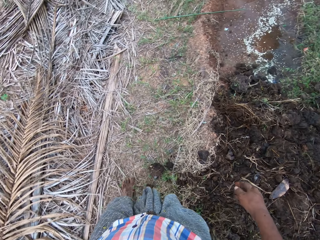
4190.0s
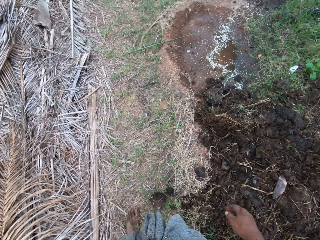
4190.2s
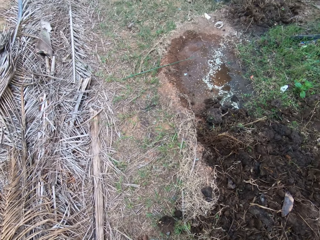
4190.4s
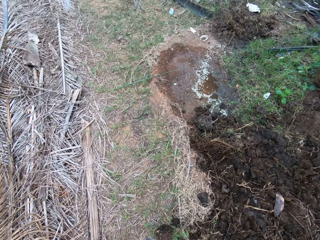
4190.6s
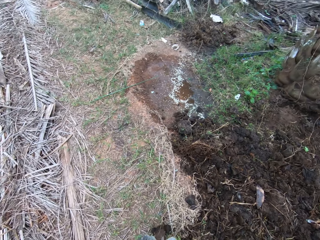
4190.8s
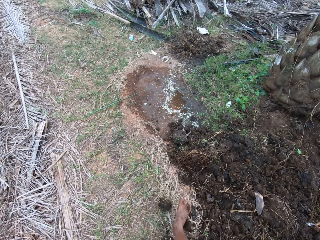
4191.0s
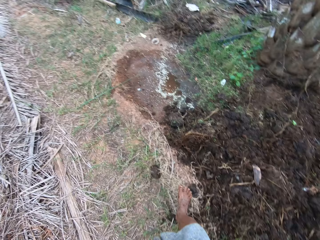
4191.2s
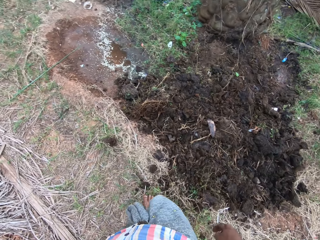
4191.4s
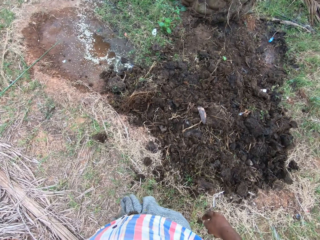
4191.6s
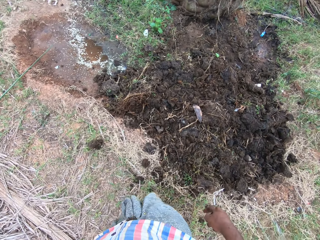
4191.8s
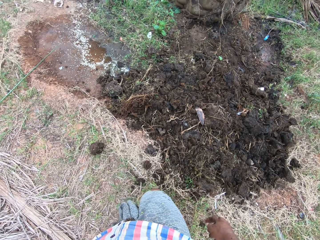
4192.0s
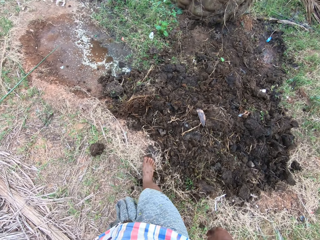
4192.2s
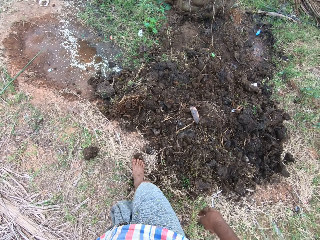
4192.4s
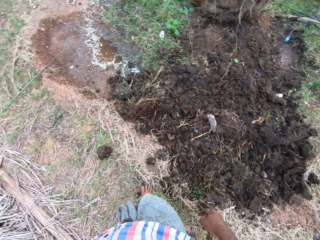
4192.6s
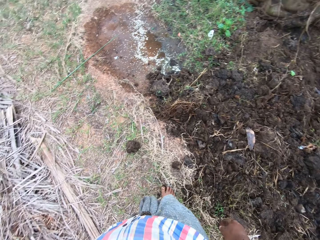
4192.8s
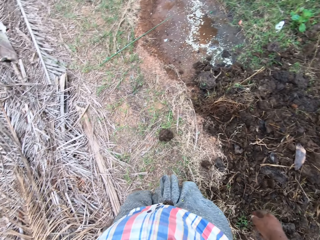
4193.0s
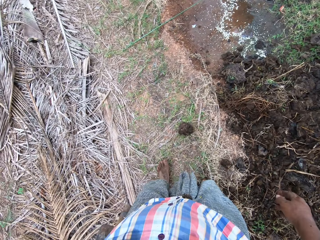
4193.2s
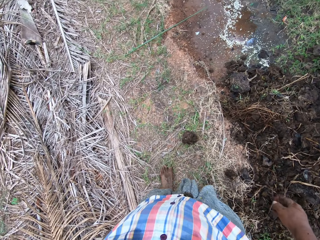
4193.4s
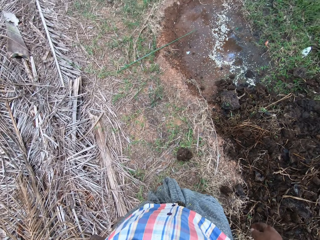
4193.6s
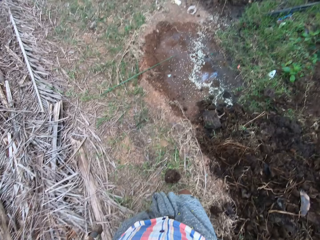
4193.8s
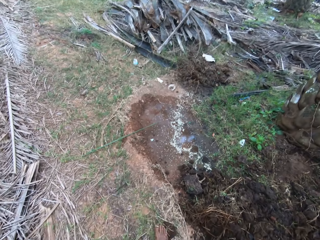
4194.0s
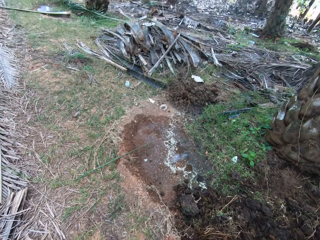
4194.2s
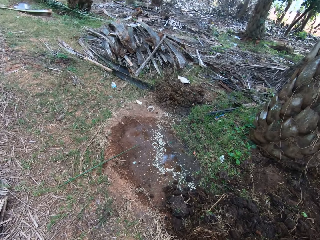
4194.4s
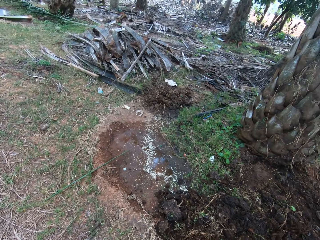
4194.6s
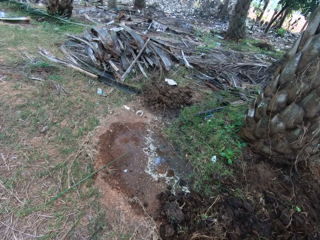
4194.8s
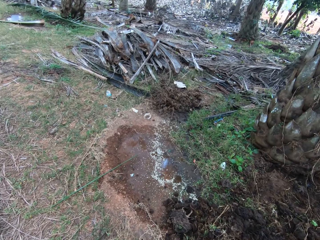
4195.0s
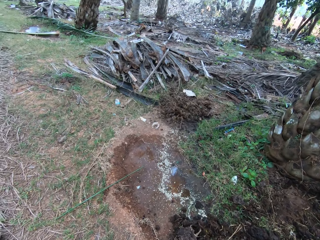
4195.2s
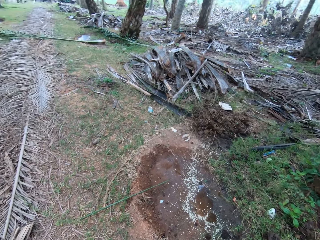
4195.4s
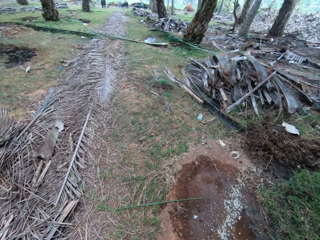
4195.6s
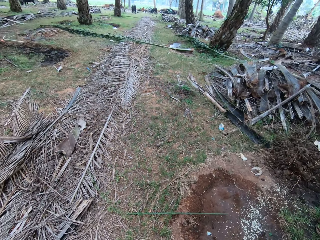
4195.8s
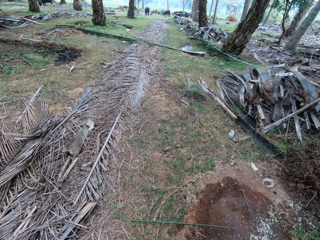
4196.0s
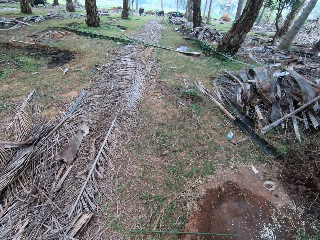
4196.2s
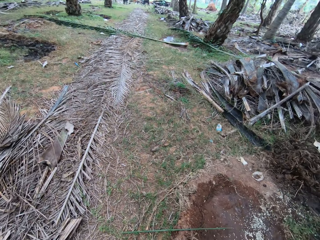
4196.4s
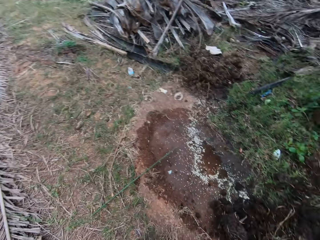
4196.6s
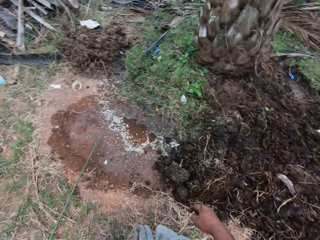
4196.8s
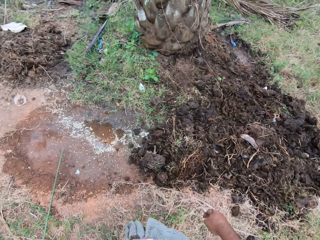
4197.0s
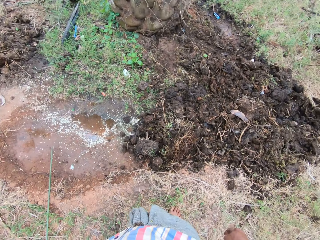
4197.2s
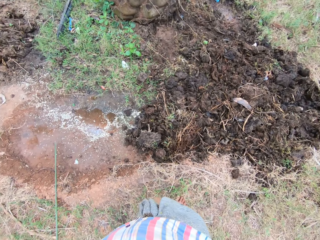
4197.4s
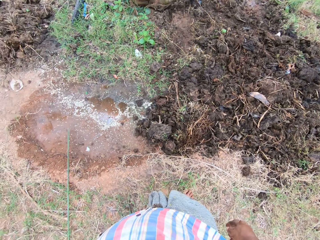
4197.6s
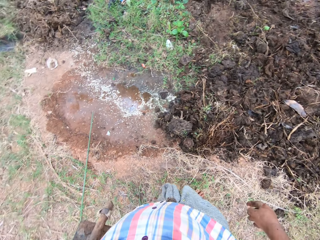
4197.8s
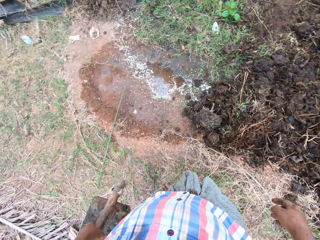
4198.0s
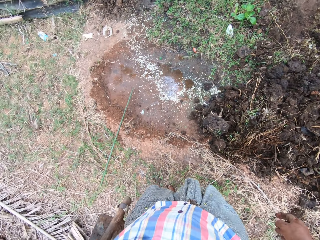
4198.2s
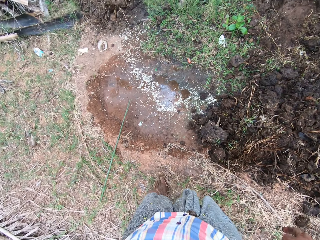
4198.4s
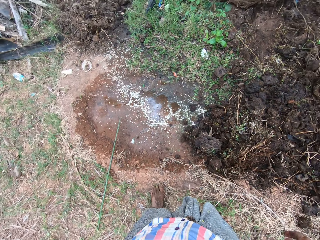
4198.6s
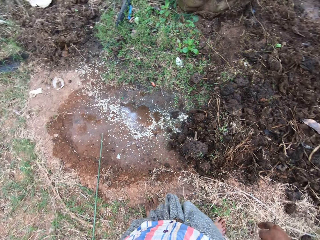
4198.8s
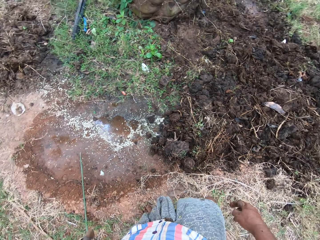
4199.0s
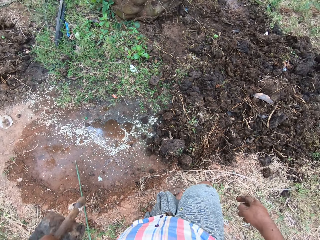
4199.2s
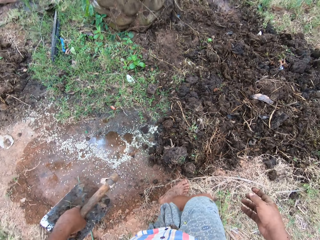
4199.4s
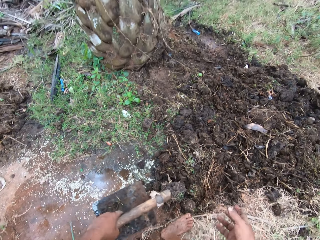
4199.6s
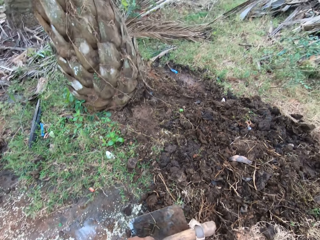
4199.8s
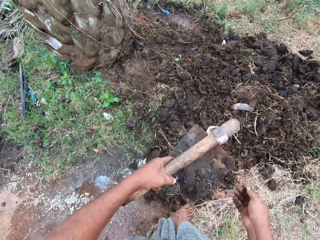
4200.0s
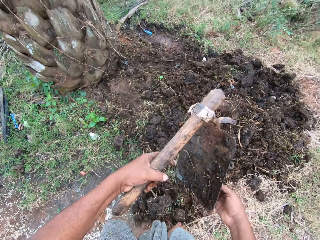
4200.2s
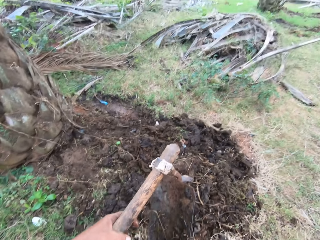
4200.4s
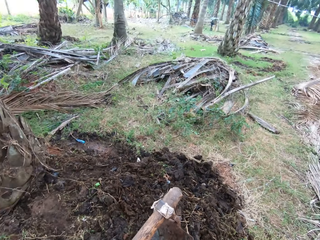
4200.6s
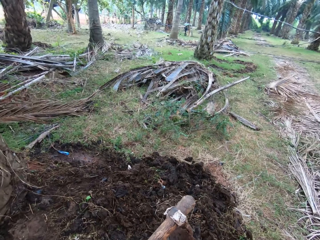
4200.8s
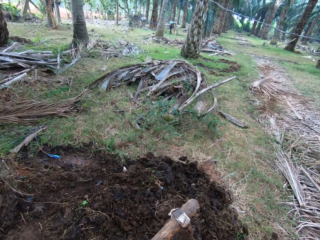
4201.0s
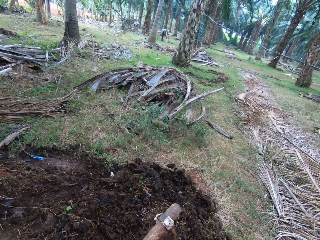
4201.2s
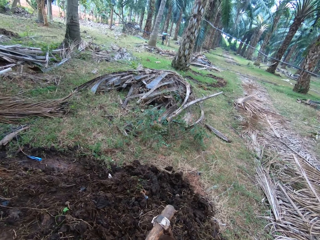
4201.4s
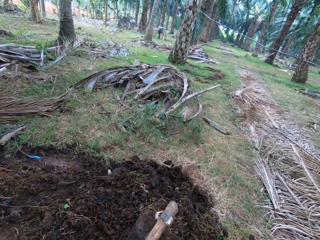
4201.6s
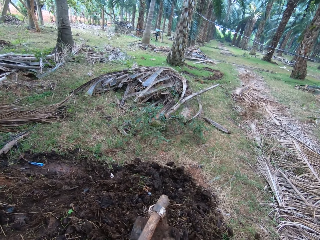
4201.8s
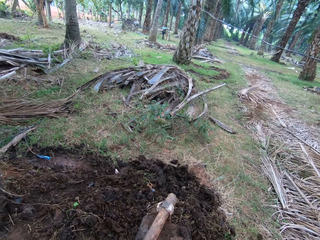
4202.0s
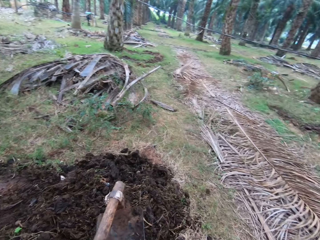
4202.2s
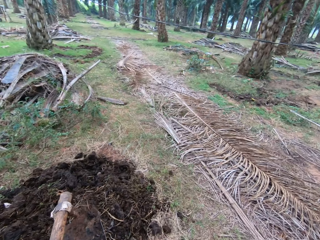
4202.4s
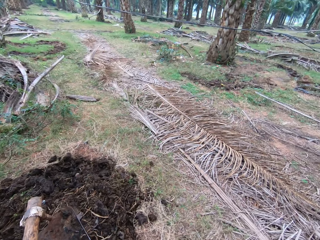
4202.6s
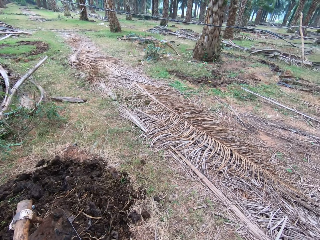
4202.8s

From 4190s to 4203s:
The camera wearer kicks the soil on the ground. They kick the soil on the ground again. They look around the farm.

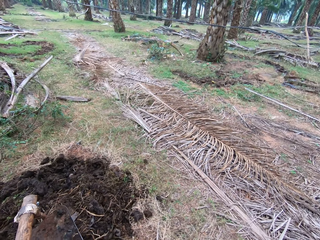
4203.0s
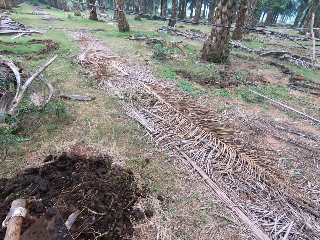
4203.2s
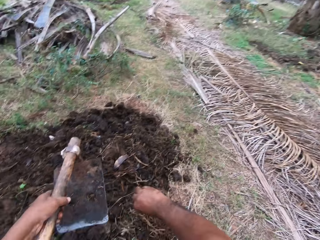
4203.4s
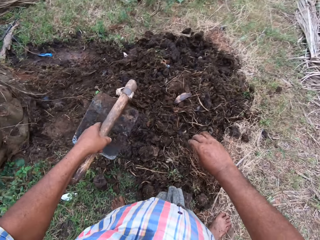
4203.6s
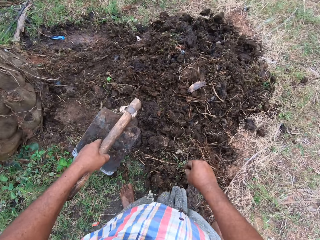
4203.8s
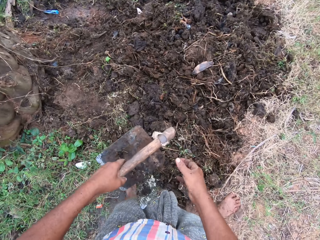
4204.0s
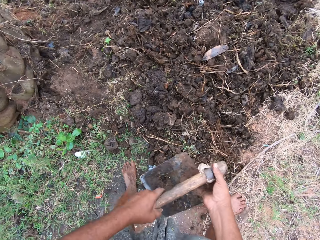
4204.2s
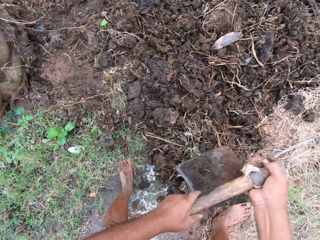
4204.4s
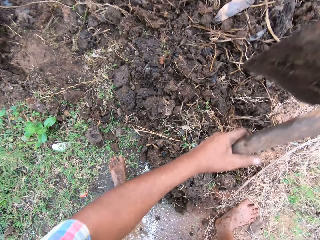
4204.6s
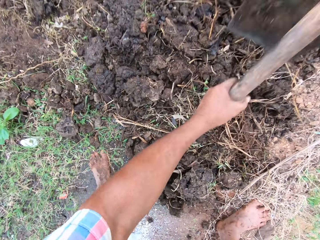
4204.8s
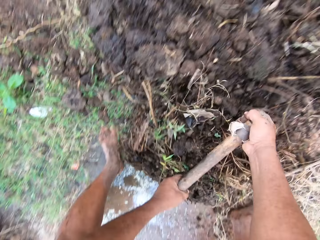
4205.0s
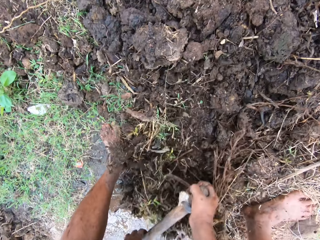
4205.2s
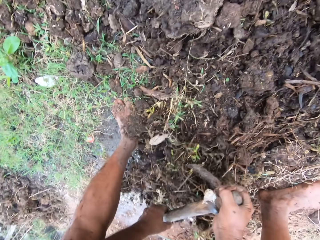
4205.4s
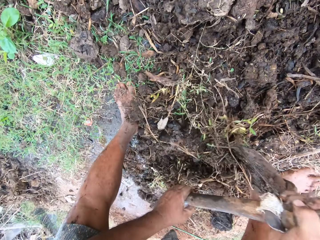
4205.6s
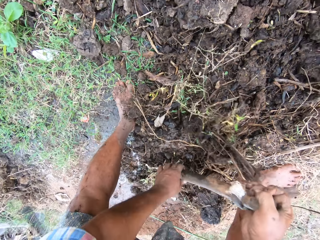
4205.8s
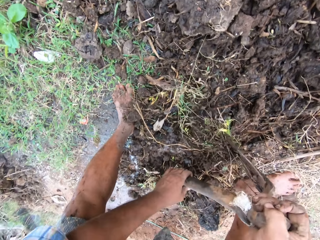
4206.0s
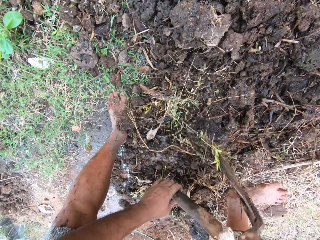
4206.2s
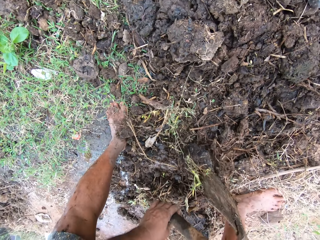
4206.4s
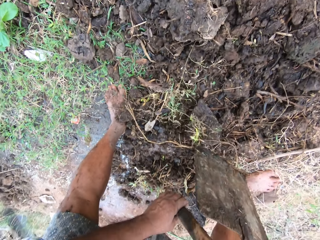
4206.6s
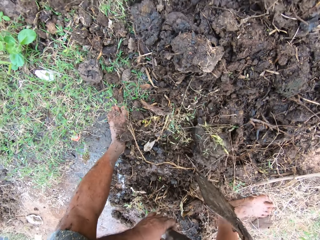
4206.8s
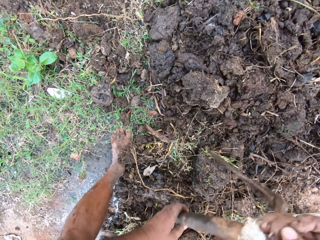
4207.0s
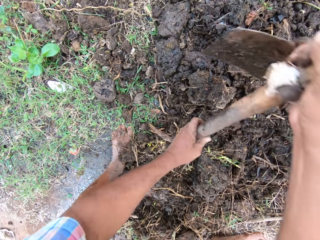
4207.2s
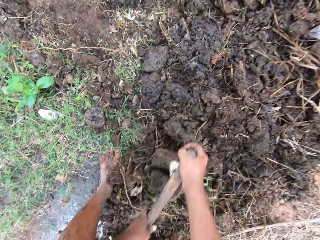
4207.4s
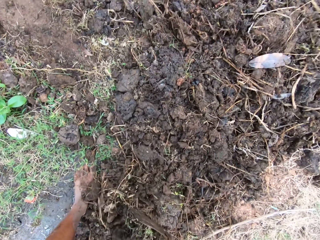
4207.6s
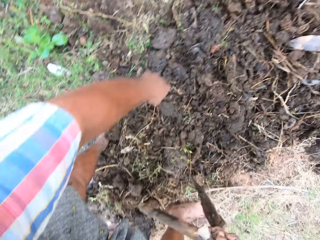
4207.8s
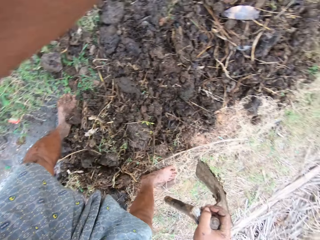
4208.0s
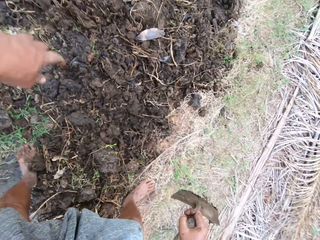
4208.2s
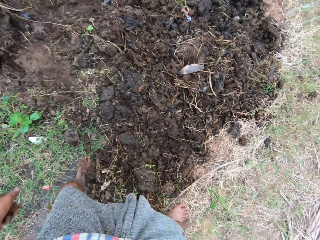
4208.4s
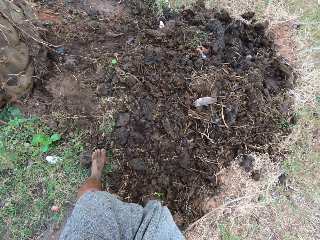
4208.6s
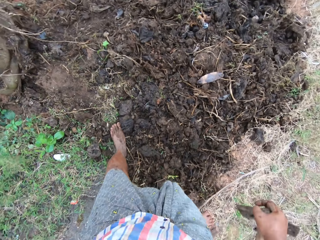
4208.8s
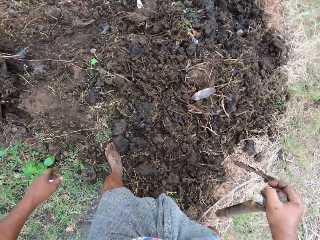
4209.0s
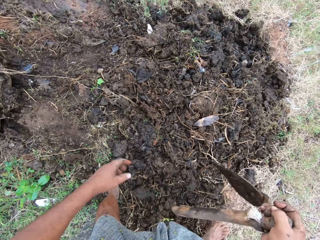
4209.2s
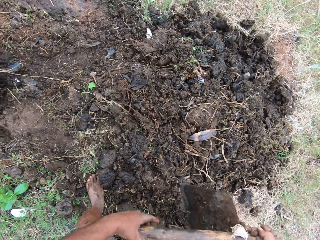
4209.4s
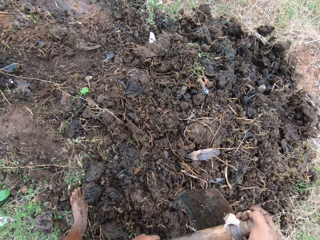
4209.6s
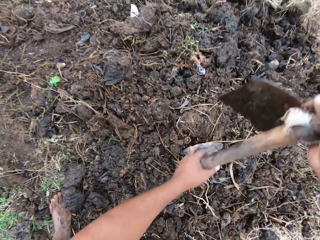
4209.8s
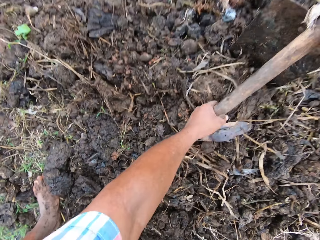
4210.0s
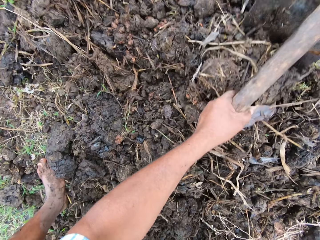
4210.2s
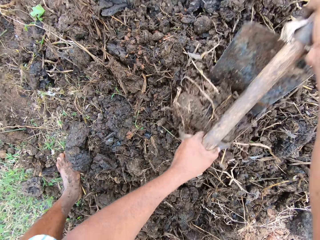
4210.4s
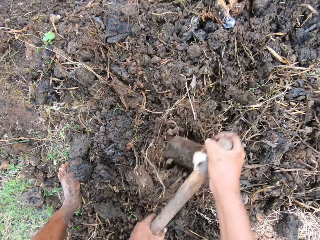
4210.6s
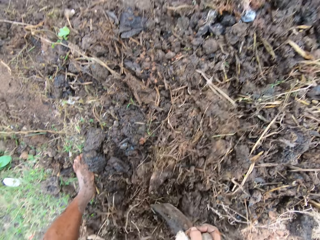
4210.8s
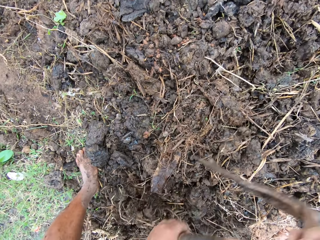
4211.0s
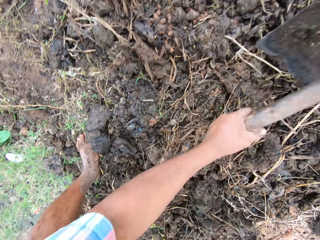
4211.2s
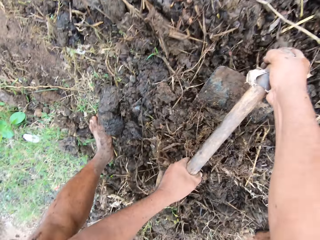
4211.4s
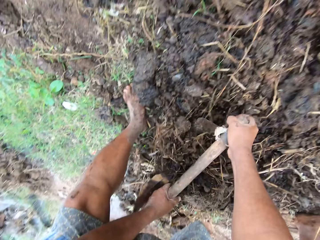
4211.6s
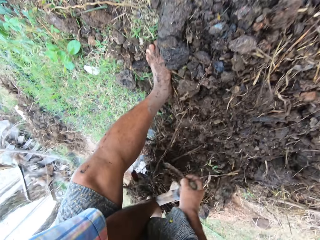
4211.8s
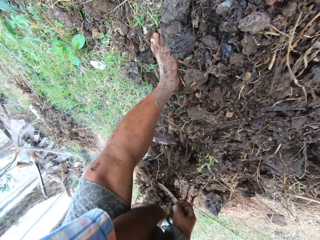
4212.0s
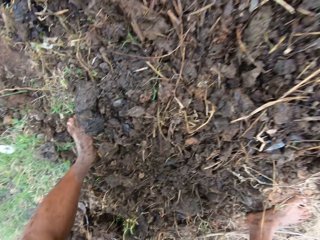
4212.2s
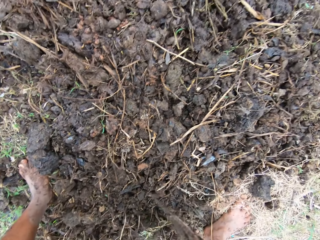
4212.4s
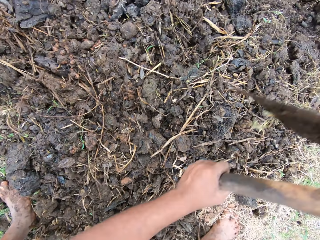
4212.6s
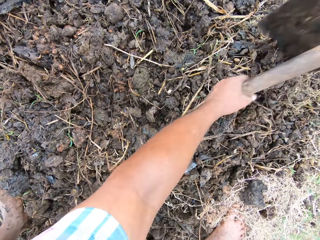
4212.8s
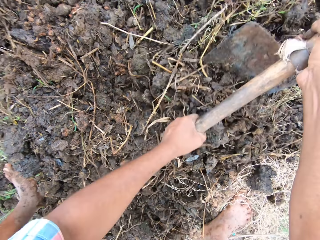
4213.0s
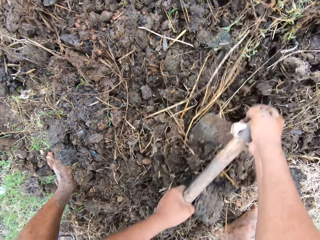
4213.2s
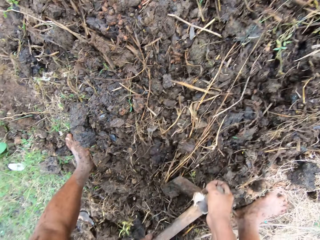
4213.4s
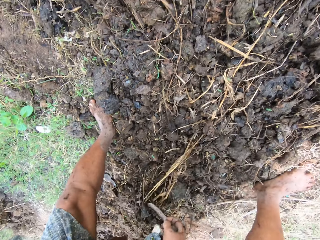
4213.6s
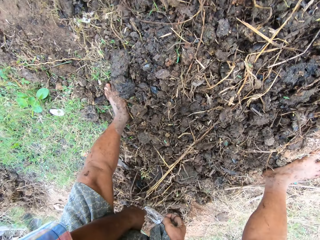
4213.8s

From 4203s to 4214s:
The camera wearer spreads the soil on the ground with the hoe. They pull the manure with the hoe.
